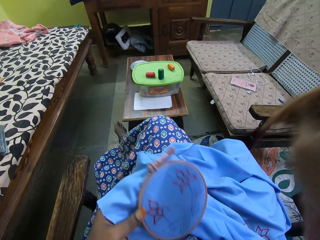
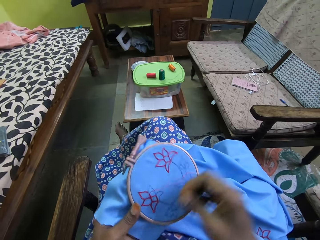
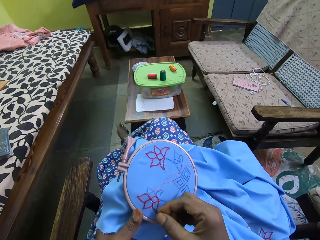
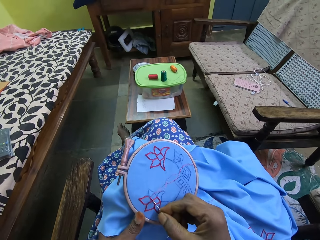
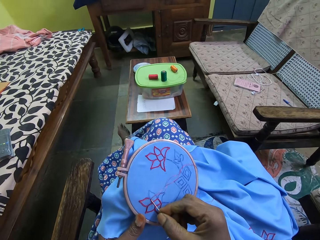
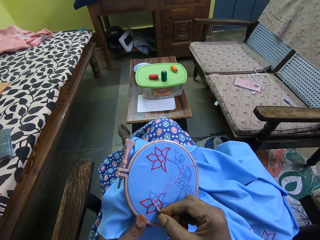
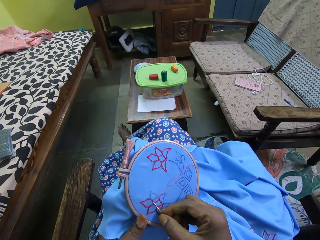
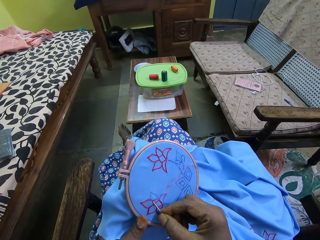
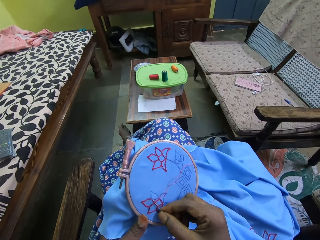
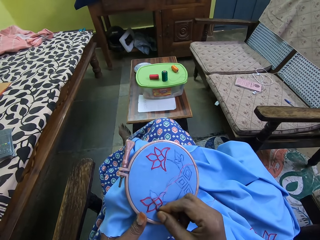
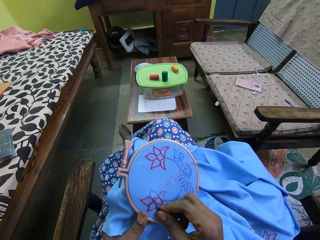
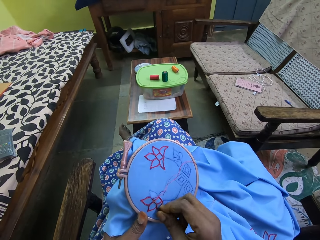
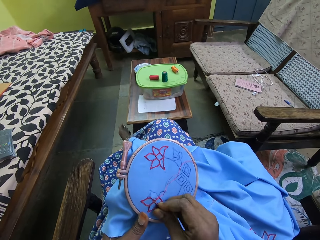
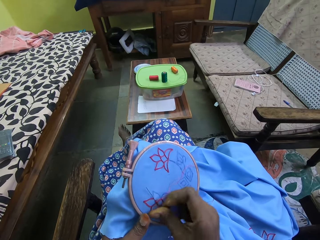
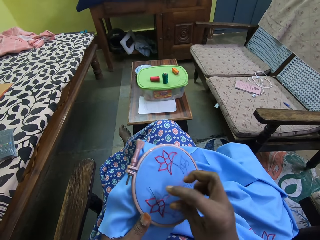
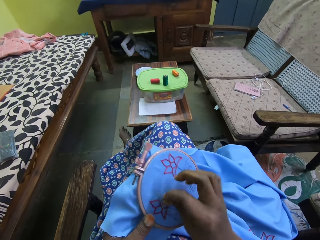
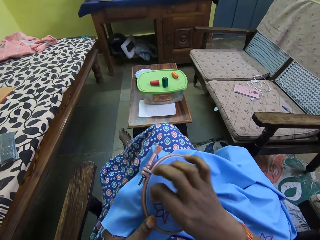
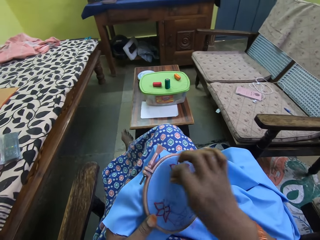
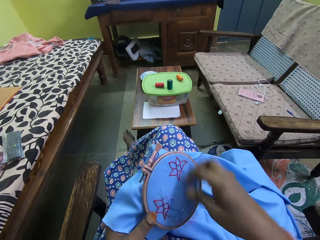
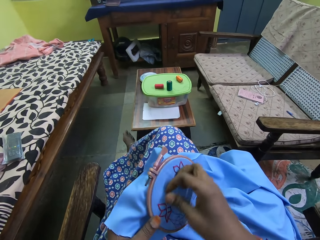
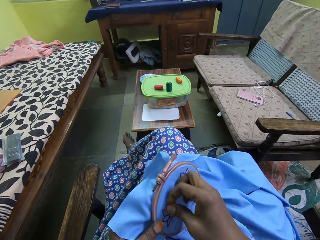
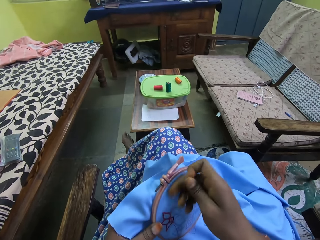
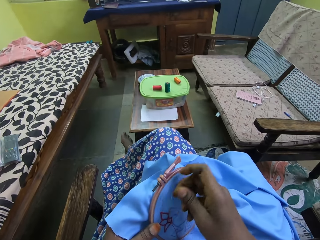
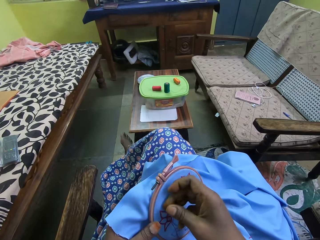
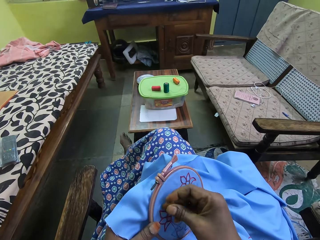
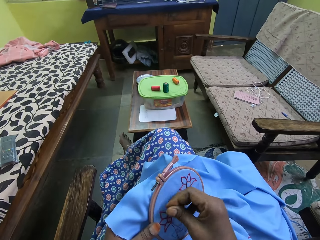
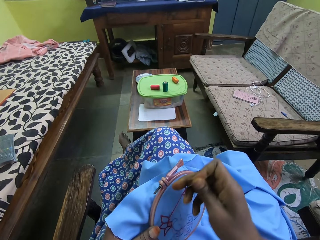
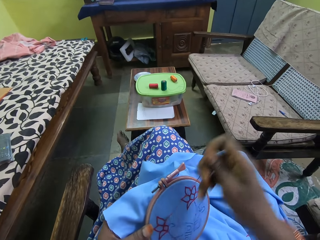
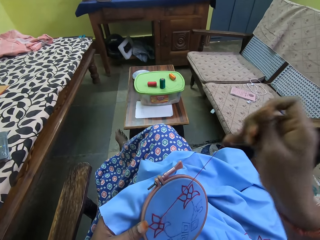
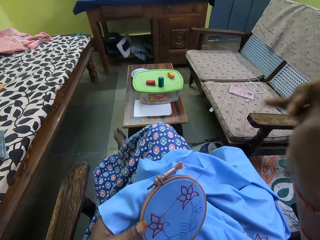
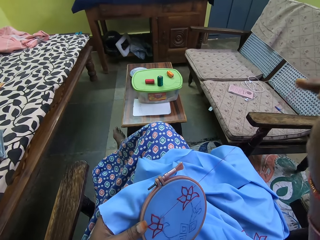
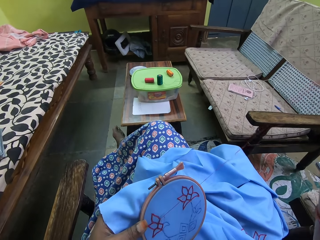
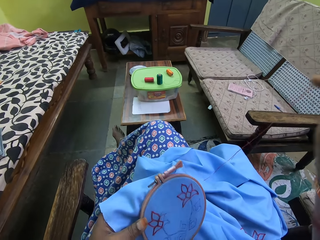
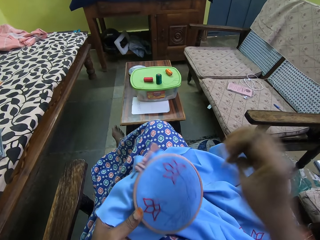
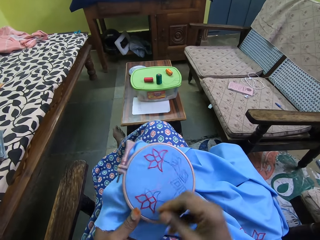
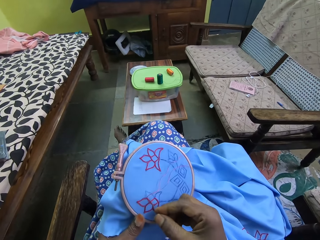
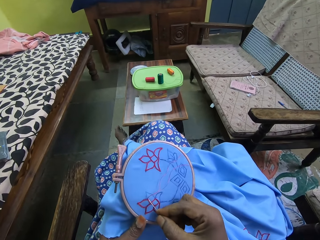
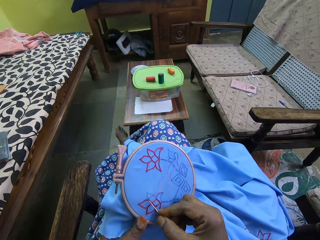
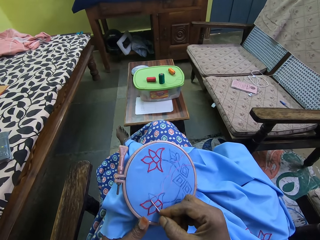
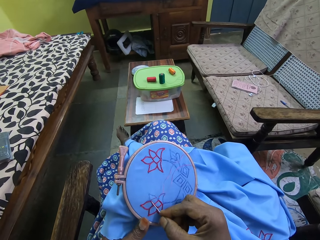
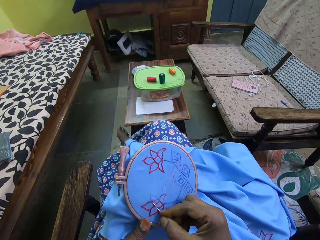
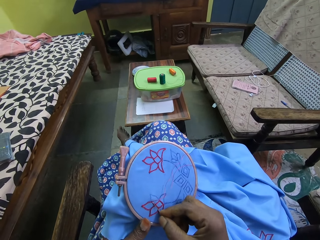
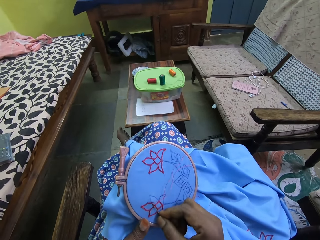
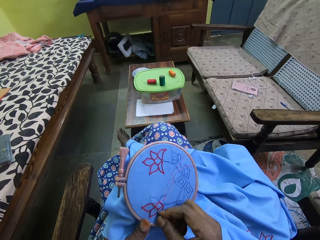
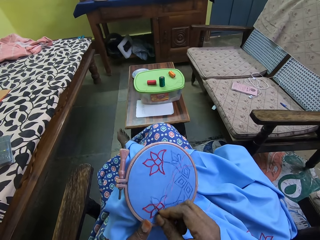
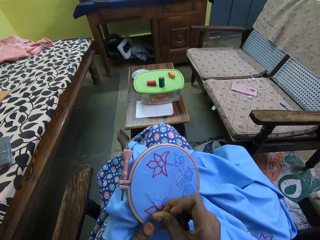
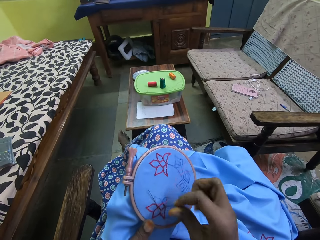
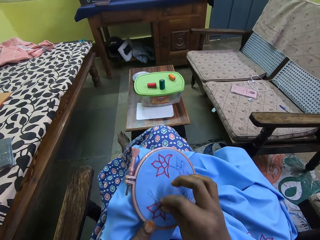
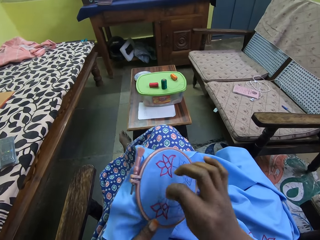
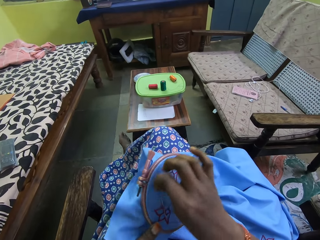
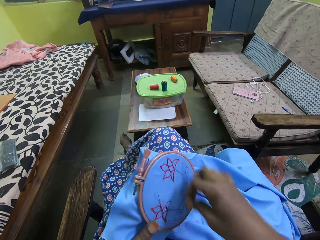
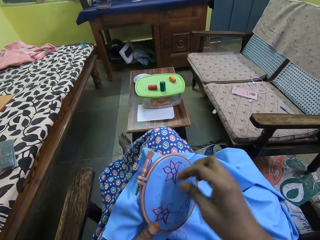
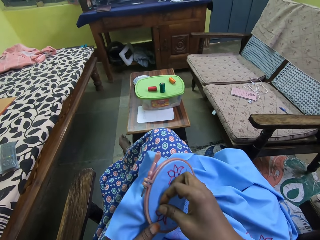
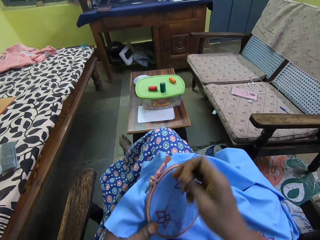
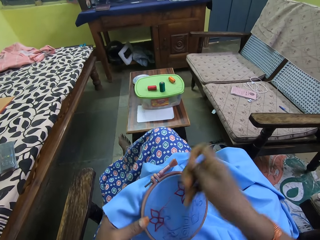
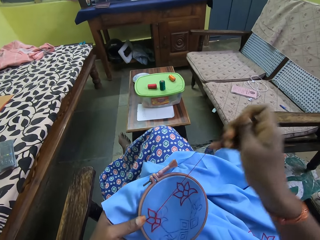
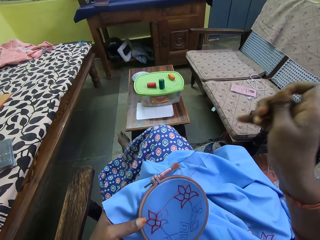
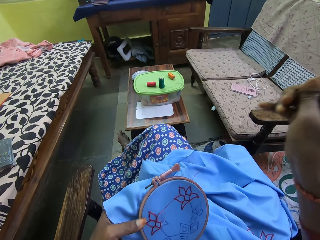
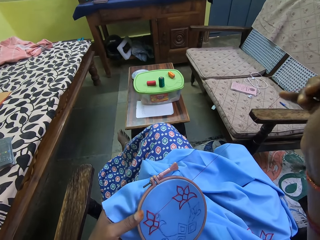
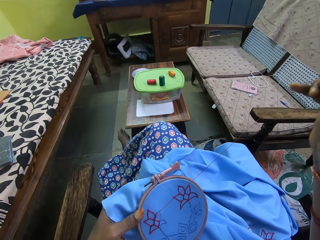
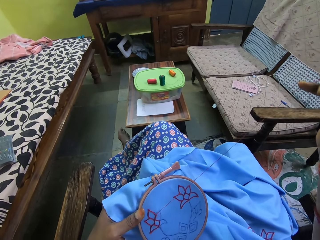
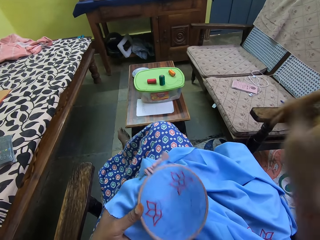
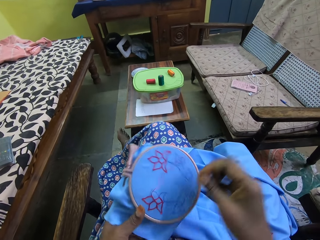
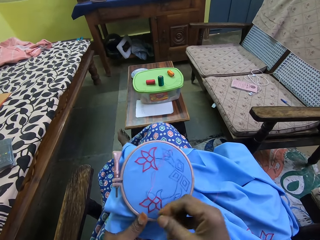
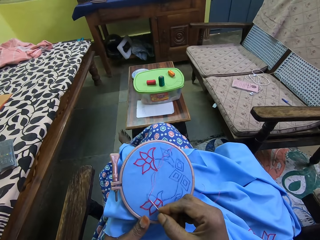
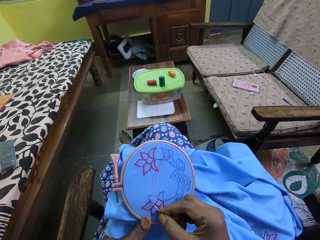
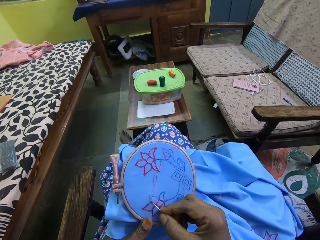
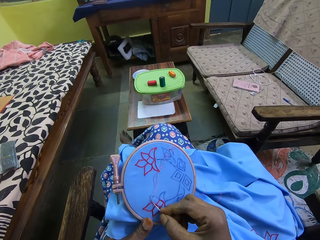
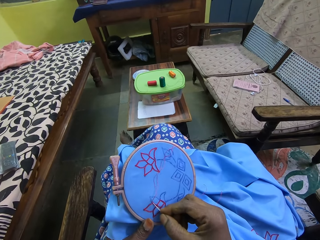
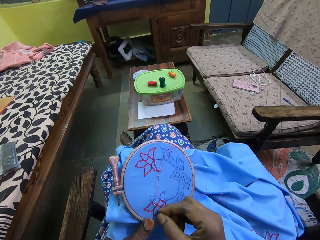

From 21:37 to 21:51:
The camera wearer inserts the needle in the clothing in his hand. He puts the thread over the needle on the clothing. He pulls the knitting thread with the needle on top of the clothing. He inserts the needle in the clothing in his hand. He puts the thread over the needle on the clothing. He pulls the knitting thread with the needle on top of the clothing.

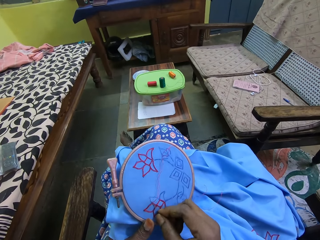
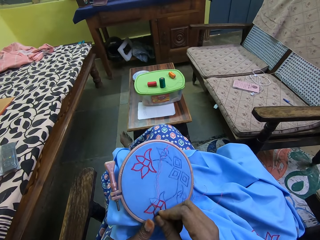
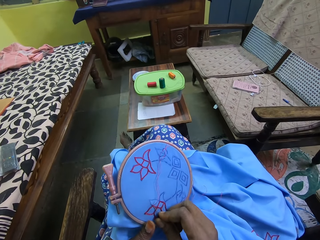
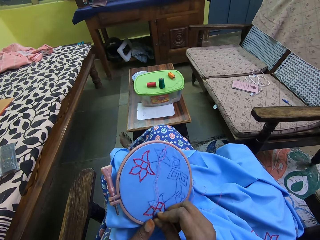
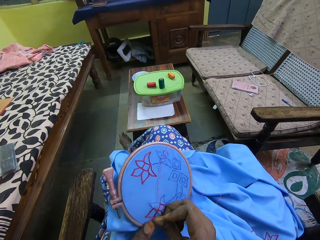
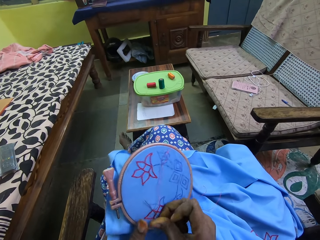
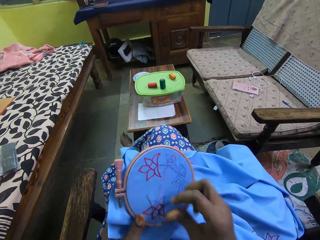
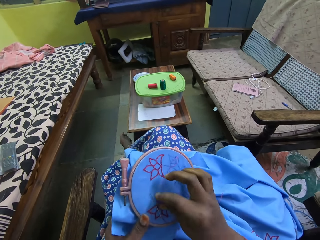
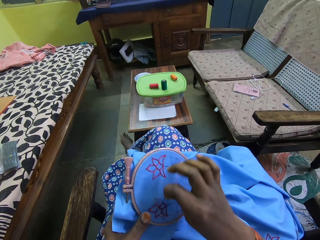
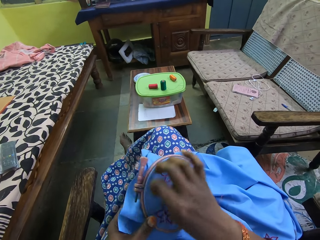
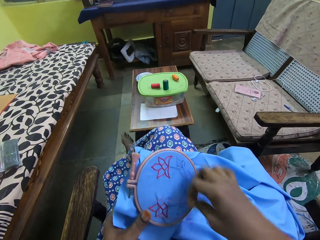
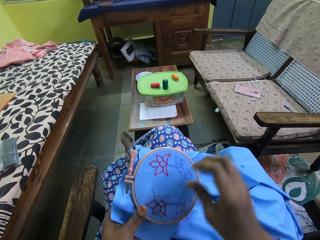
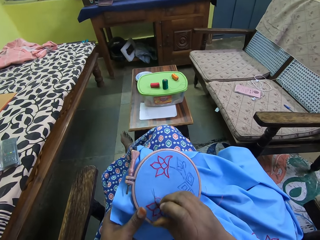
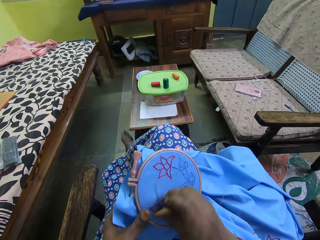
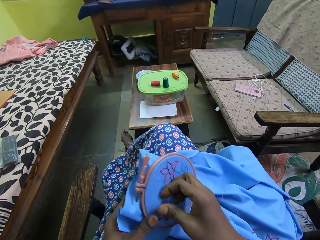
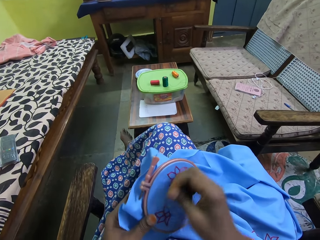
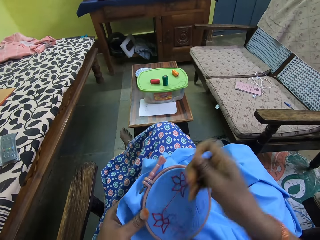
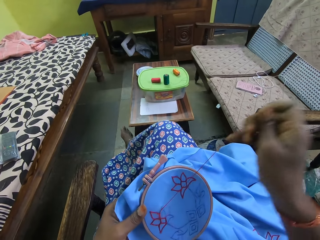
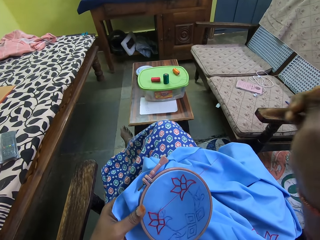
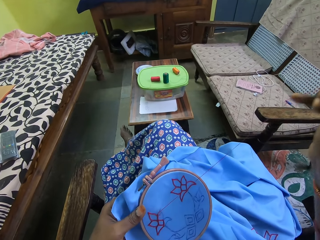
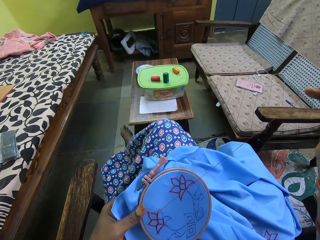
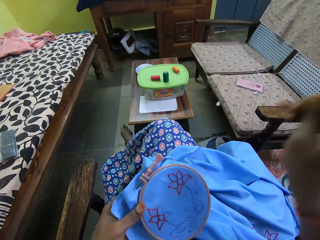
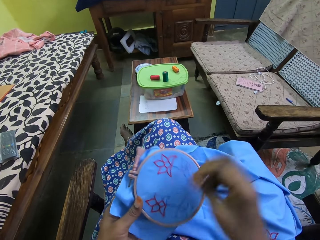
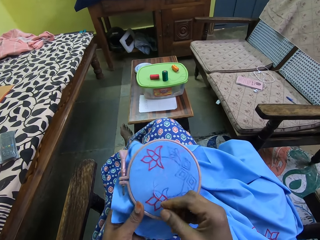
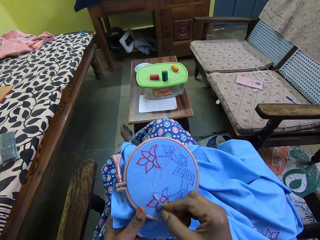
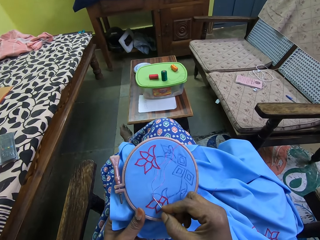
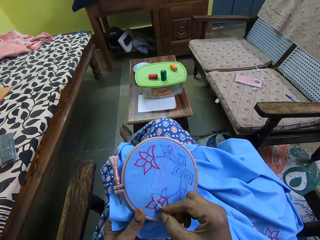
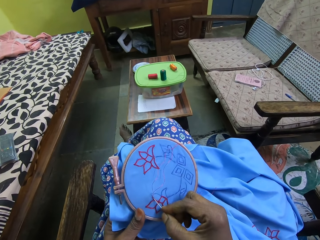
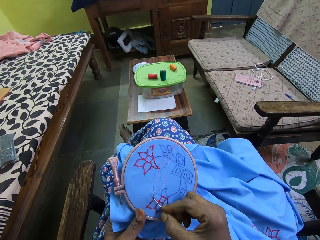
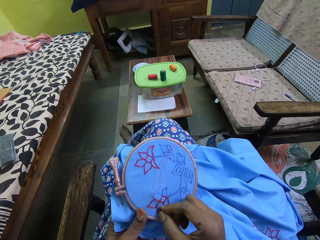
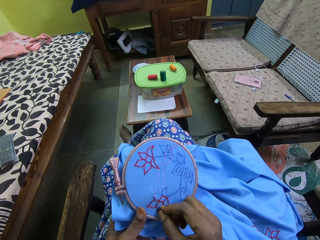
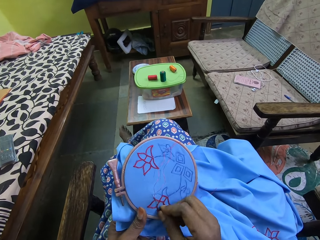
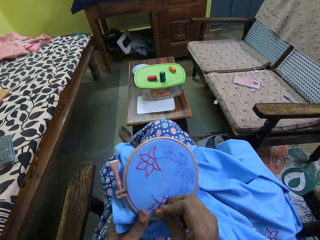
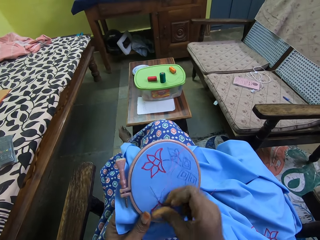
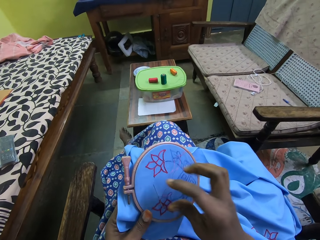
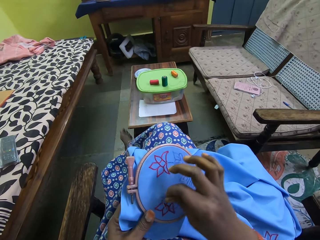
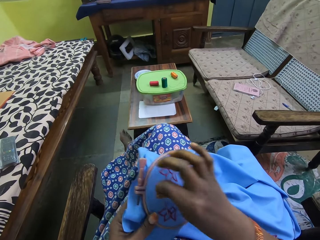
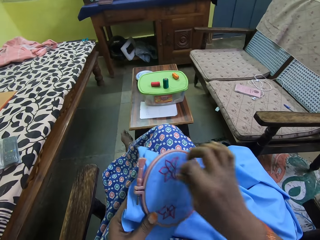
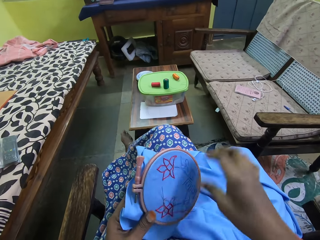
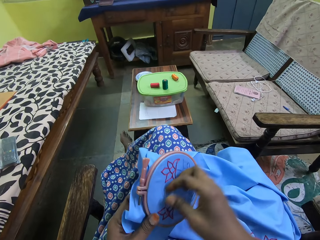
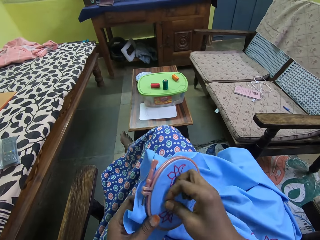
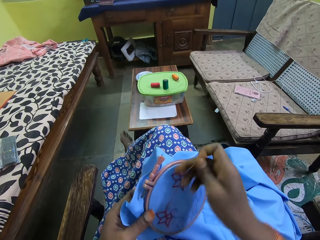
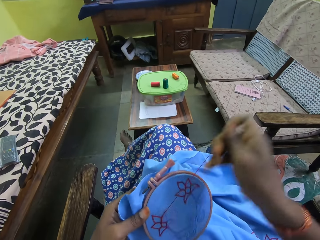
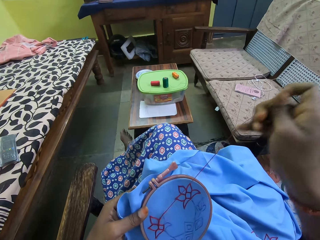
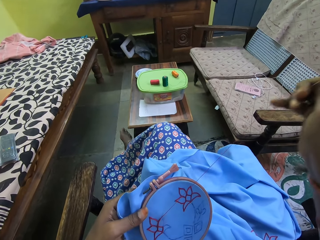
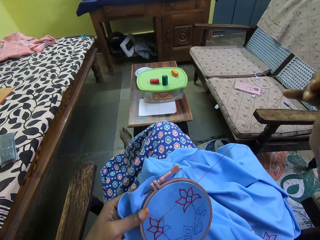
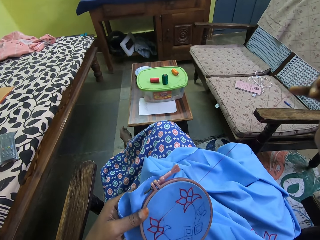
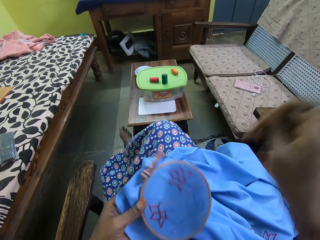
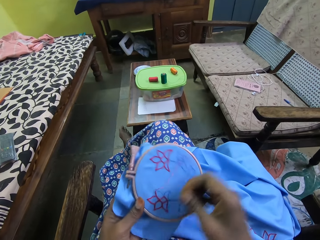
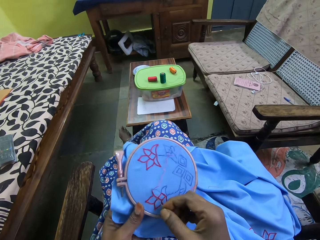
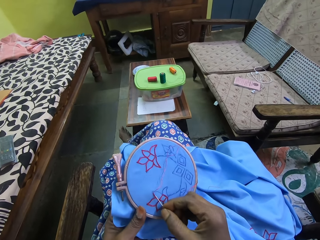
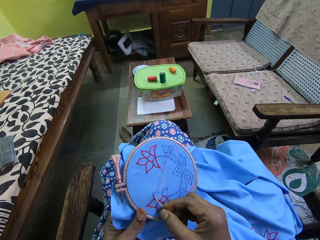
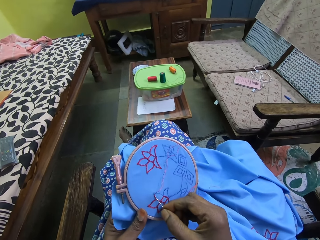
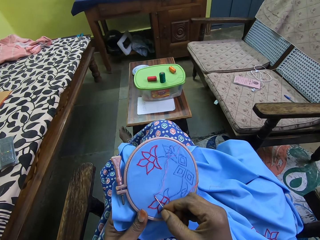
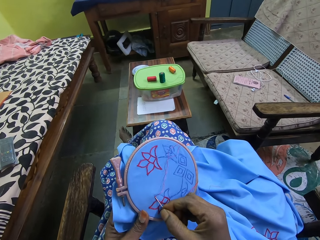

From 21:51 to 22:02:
The camera wearer inserts the needle in the clothing in his hand. They put the thread over the needle on the clothing. They pull the knitting thread with the needle on top of the clothing. They sew the embroidery hoop with the threaded needle in her right hand. They insert the needle in the clothing in his hand. They put the thread over the needle on the clothing. They pull the knitting thread with the needle on top of the clothing.
